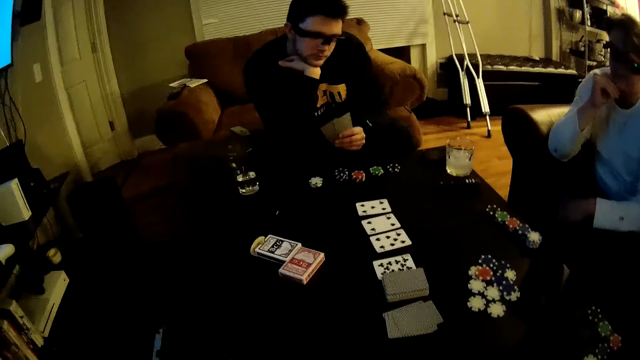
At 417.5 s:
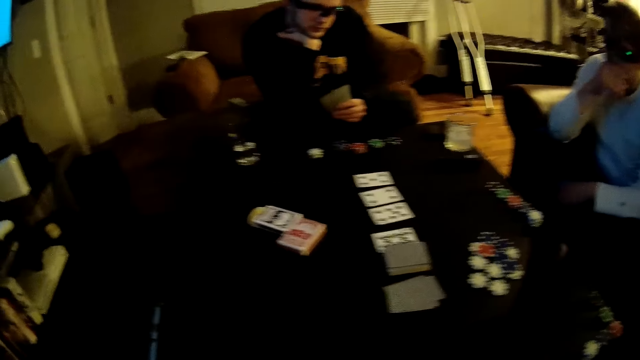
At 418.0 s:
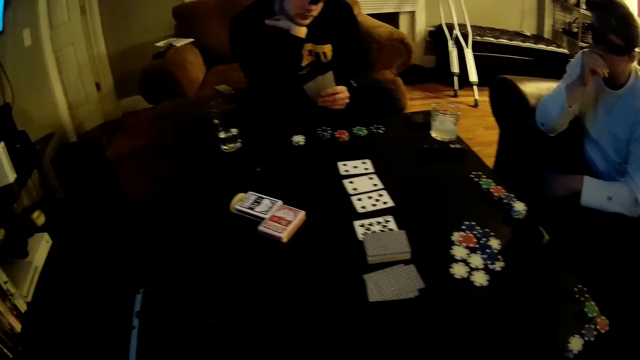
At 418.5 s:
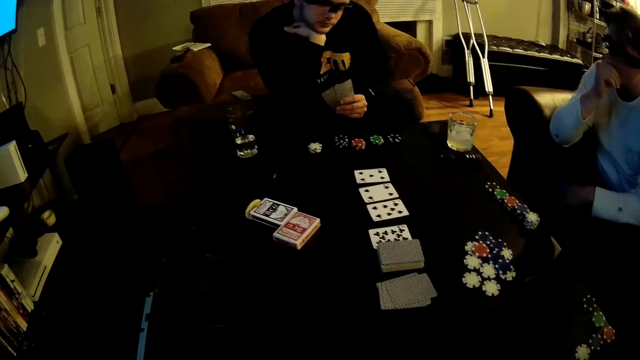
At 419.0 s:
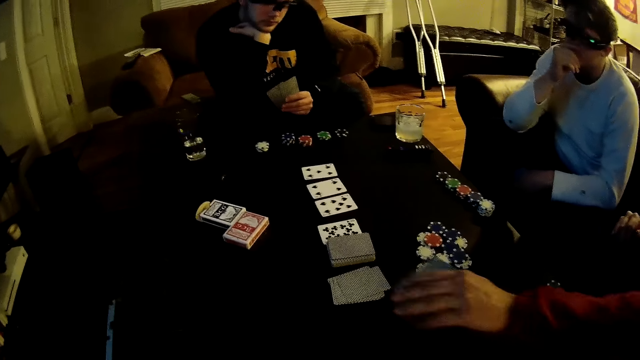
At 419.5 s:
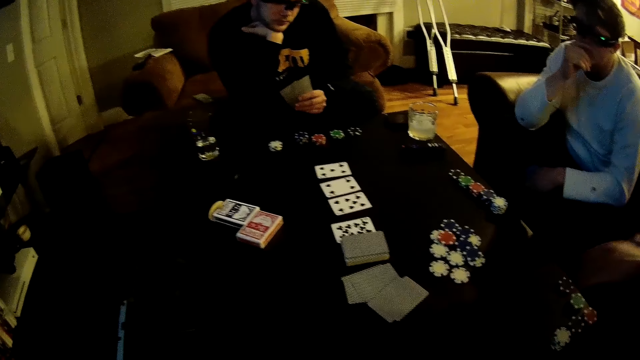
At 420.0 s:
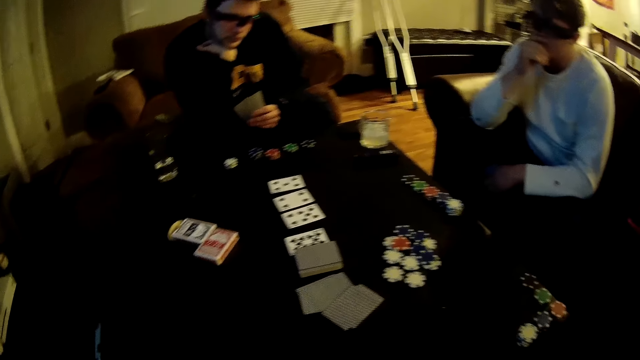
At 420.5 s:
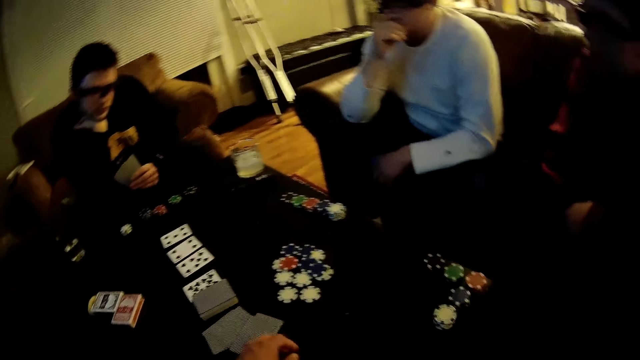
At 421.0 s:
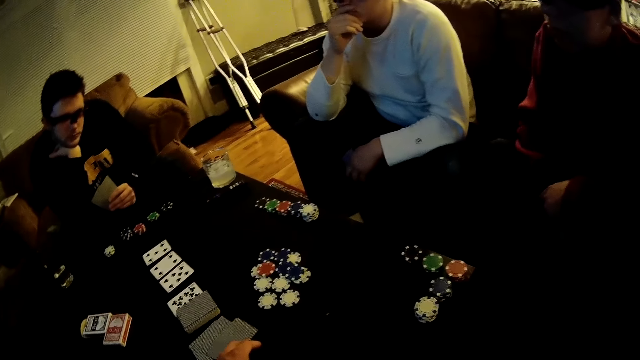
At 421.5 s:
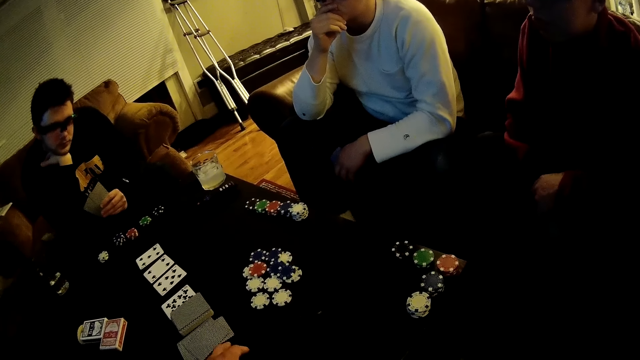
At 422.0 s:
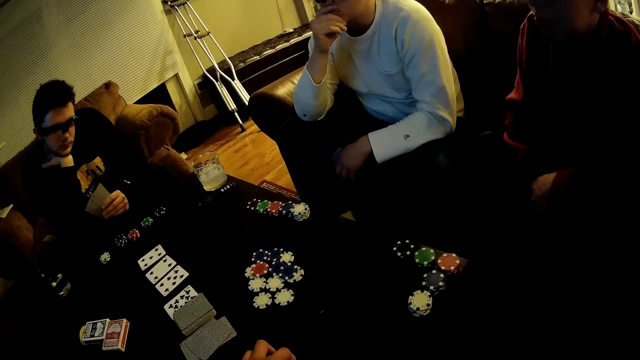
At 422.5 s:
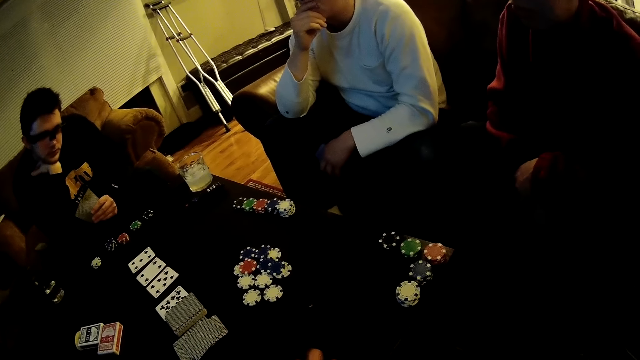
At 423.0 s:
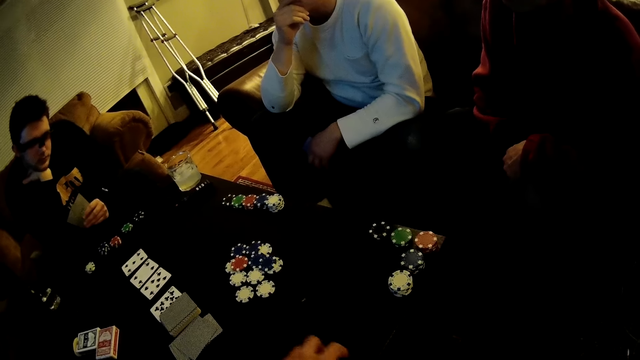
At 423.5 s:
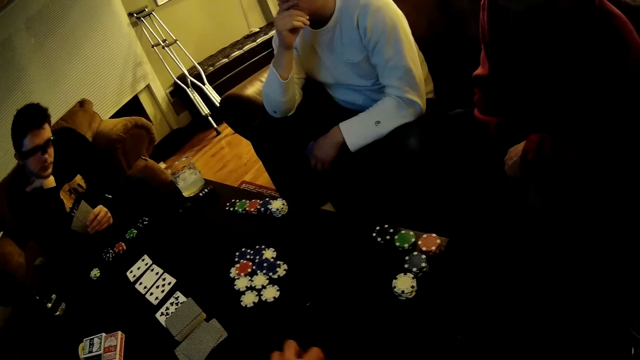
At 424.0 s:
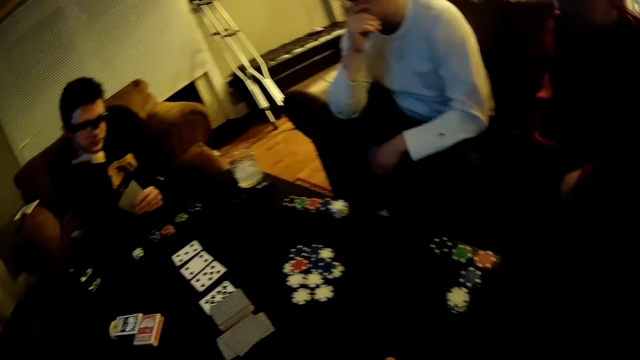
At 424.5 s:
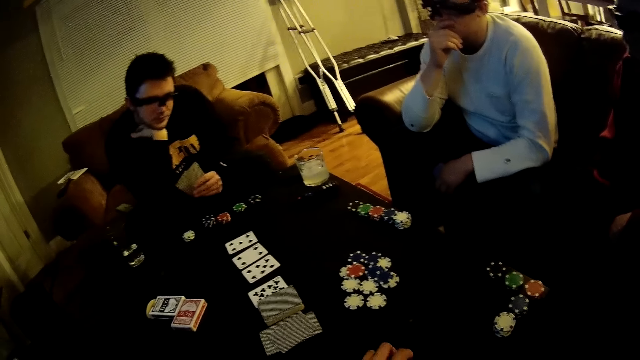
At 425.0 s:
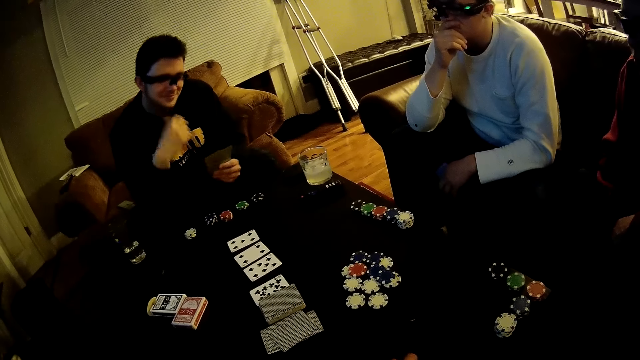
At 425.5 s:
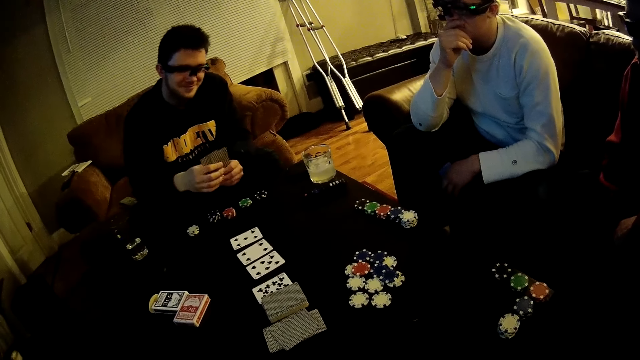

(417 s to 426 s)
A man places the cards in his left hand on the table. The camera wearer moves the cards on the table with his left hand.

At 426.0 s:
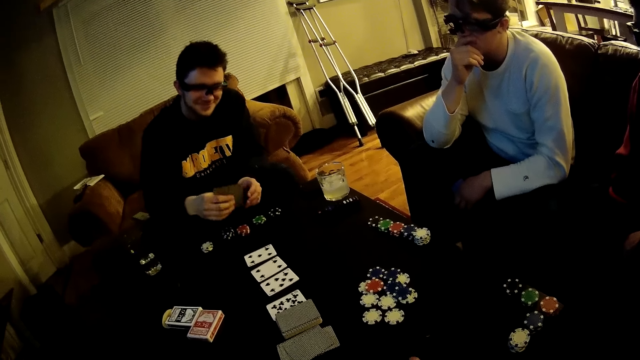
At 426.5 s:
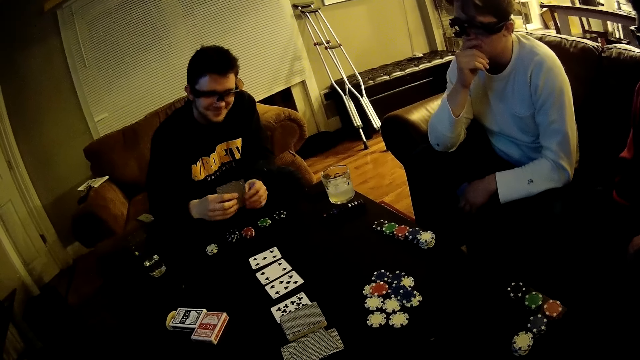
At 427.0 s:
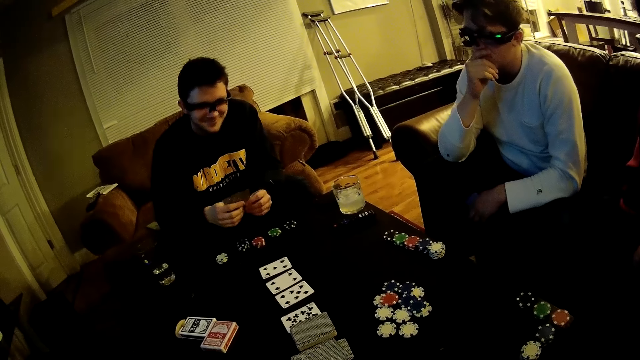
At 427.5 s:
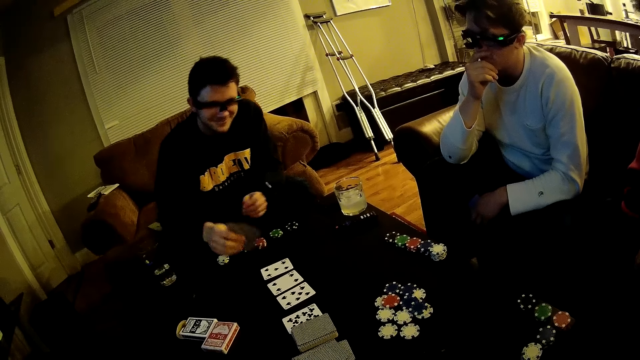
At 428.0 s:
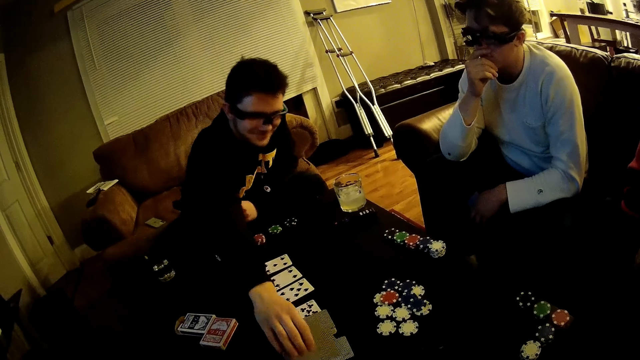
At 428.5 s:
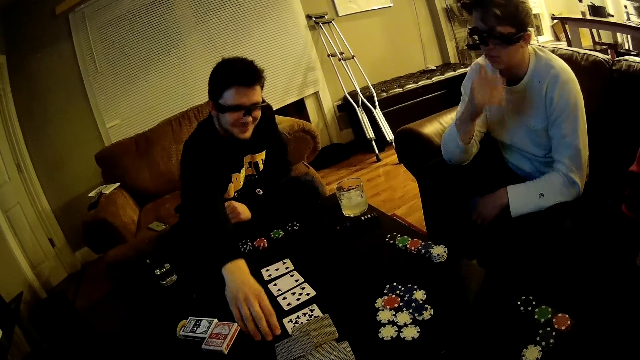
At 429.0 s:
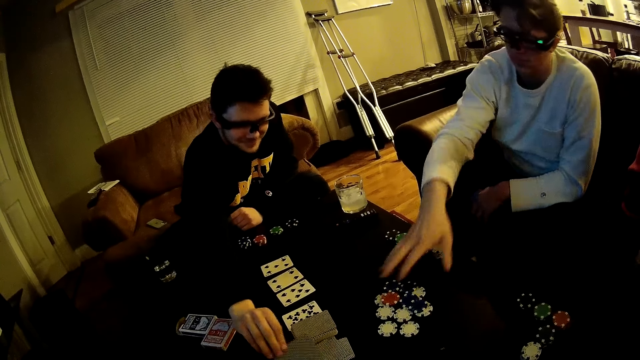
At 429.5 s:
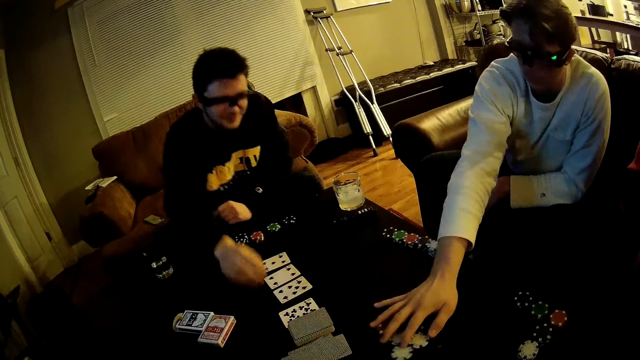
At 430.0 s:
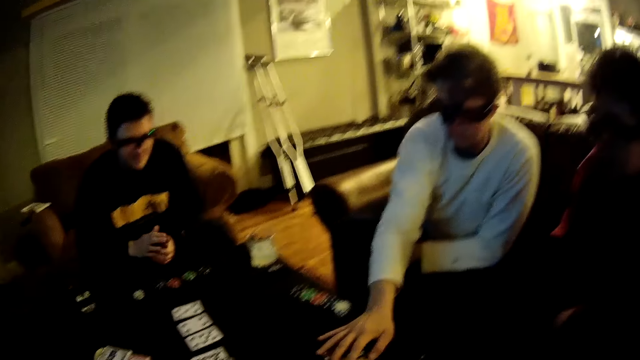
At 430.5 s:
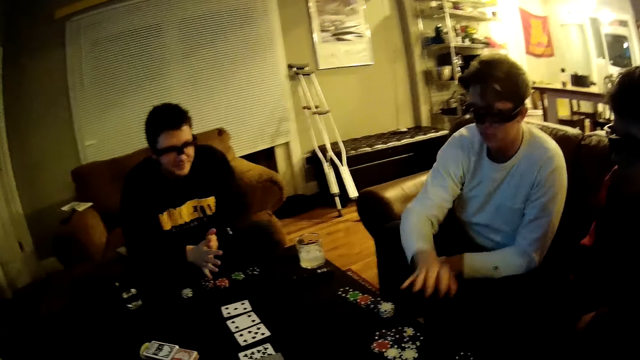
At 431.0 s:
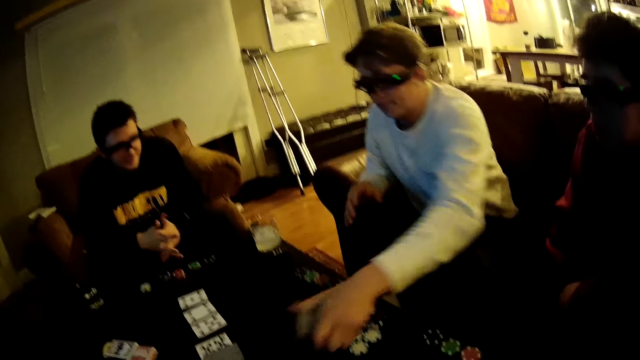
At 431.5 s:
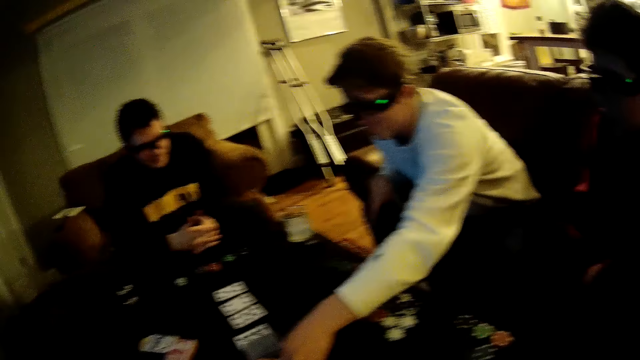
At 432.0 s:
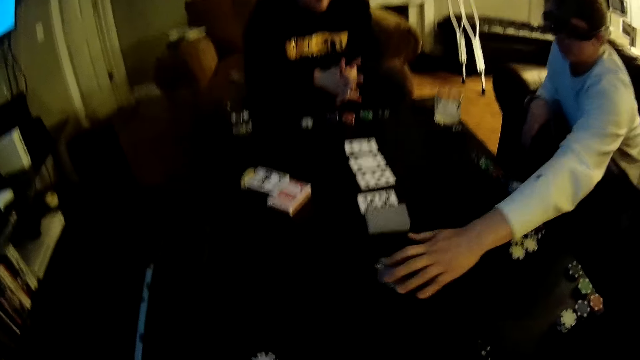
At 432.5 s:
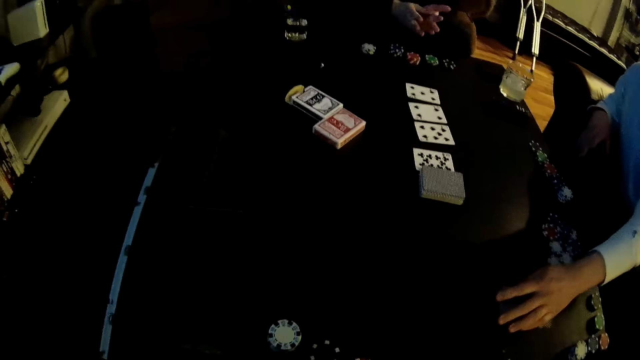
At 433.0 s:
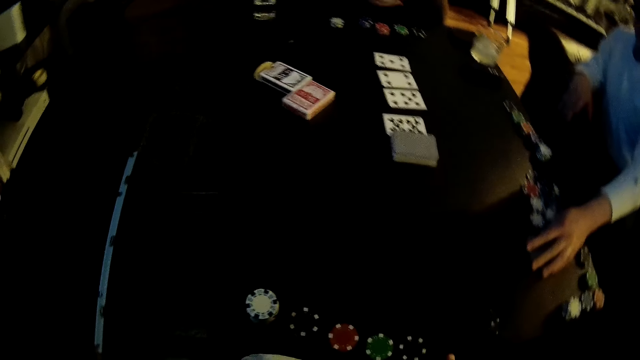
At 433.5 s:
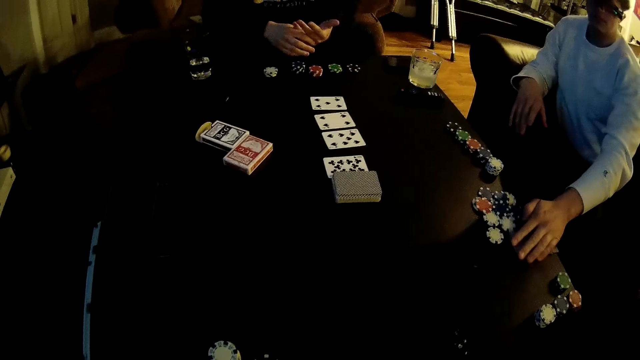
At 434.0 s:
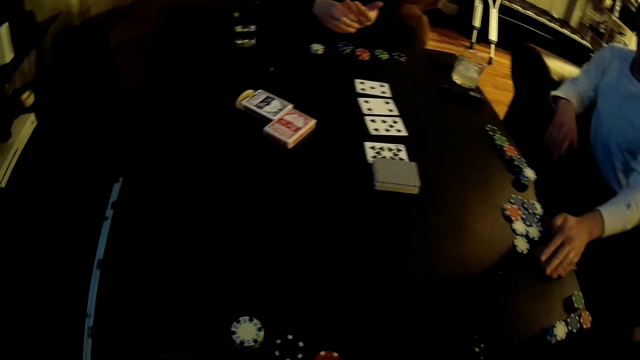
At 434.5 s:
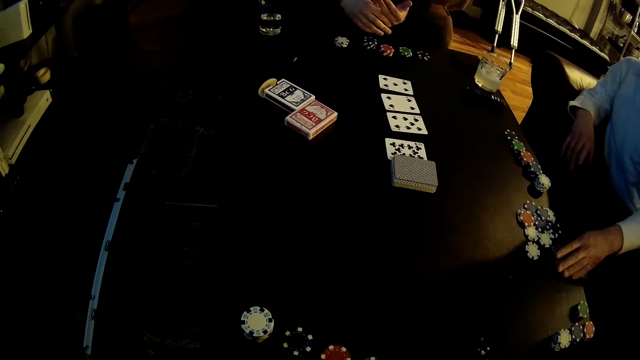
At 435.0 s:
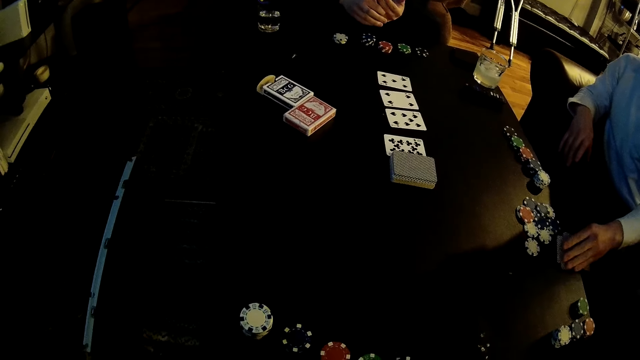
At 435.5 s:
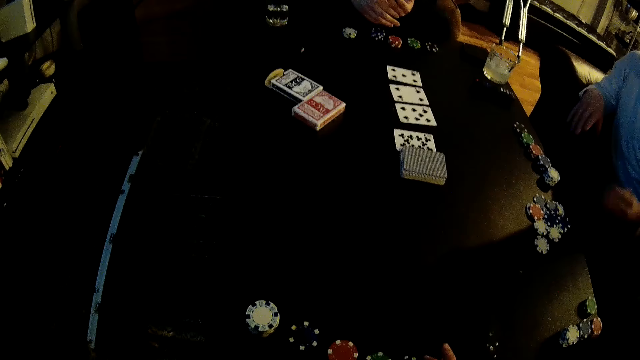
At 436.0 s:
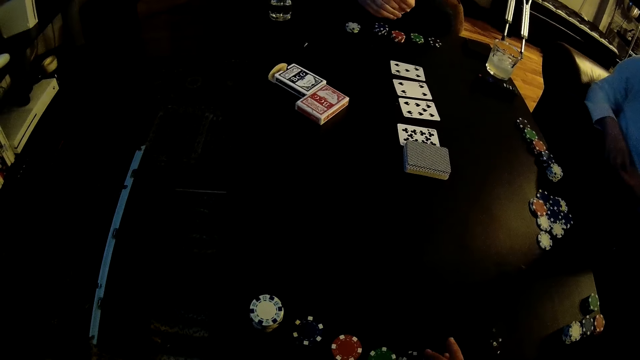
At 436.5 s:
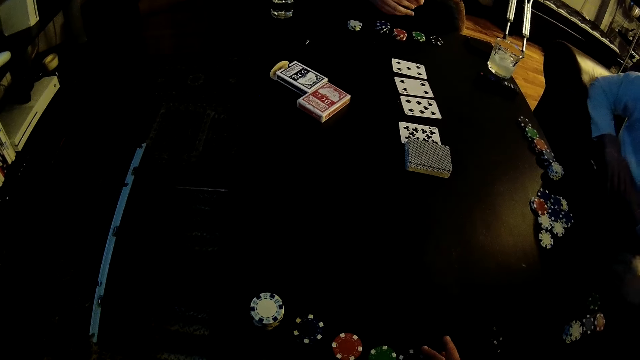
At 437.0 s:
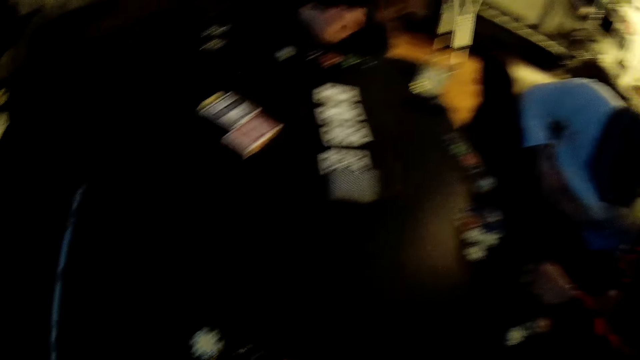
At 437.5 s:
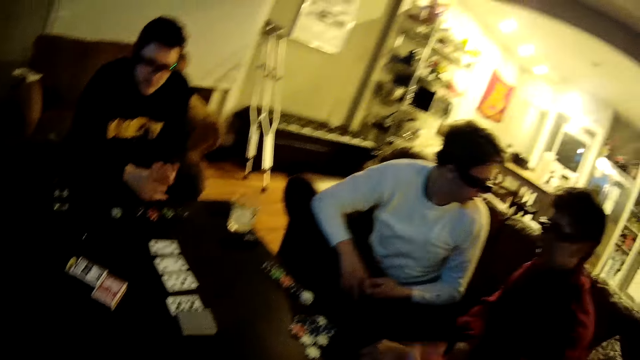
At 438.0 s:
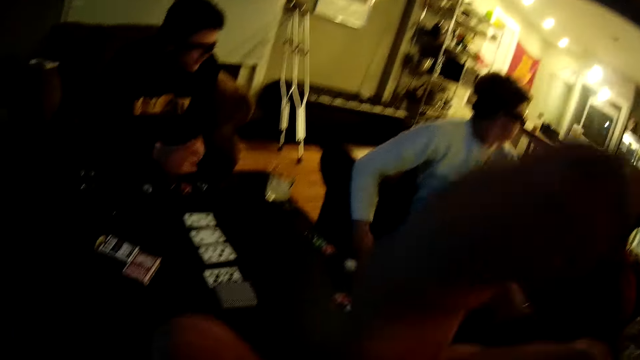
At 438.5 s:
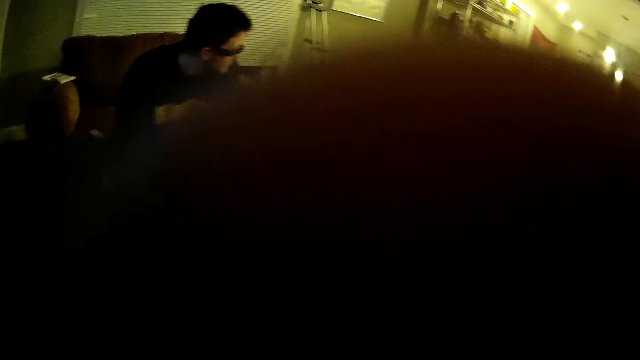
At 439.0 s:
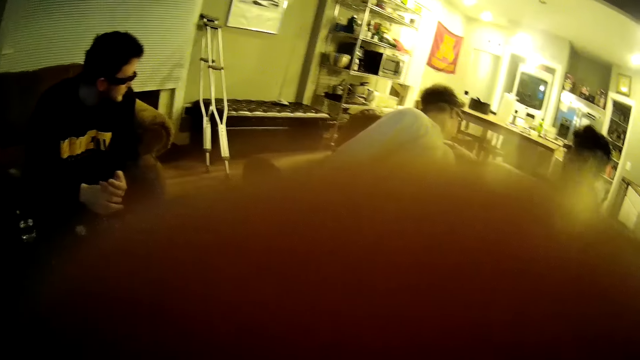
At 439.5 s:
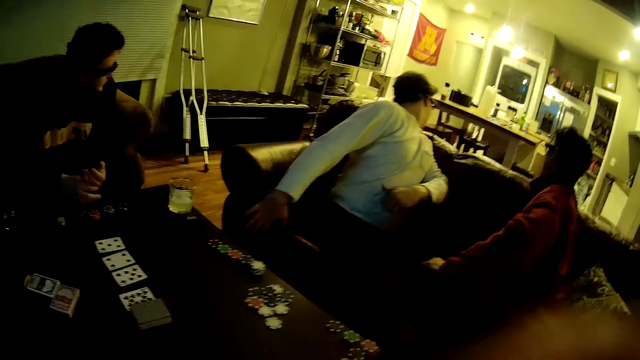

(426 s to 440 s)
A man places the poker chips in his left hand on the table. Another man moves the poker chips on the table with his right hand. The other man places the poker chips in his left hand on the table, moves a pack of cards on the table with his left hand, and picks up the pack of cards from the table with his left hand. The camera wearer moves the poker chips on the table with his right hand. He touches his face with his left hand.
